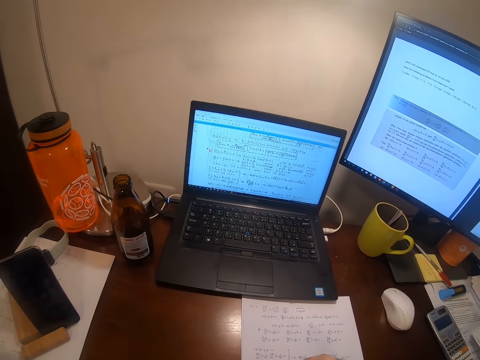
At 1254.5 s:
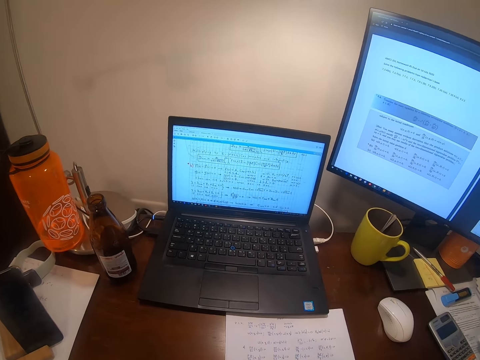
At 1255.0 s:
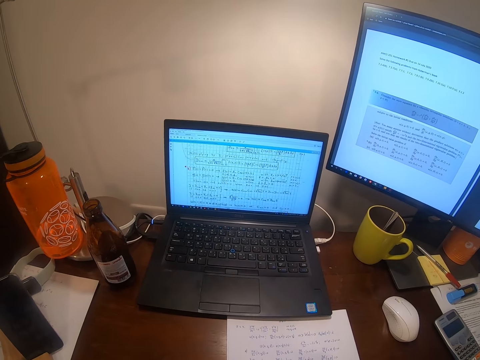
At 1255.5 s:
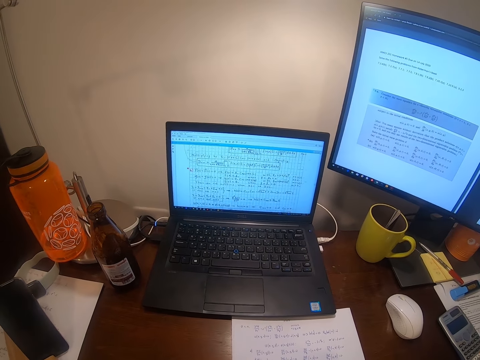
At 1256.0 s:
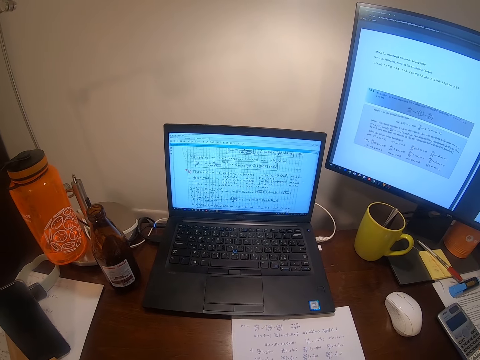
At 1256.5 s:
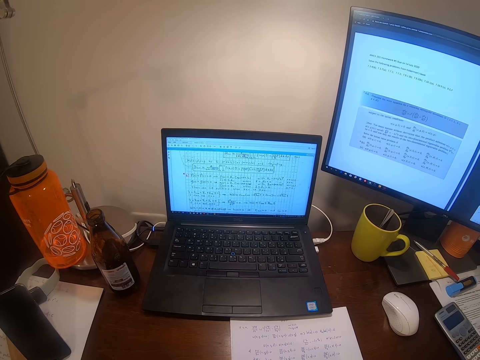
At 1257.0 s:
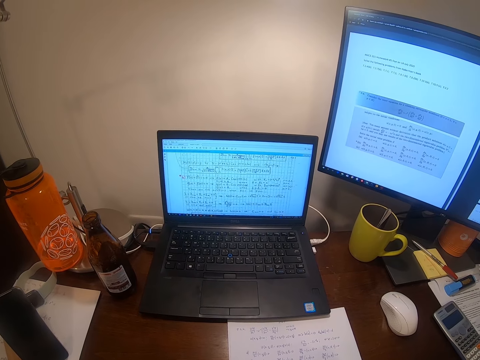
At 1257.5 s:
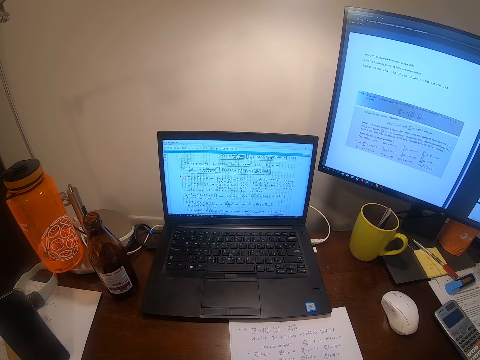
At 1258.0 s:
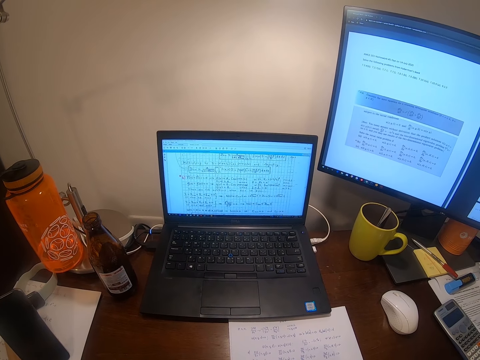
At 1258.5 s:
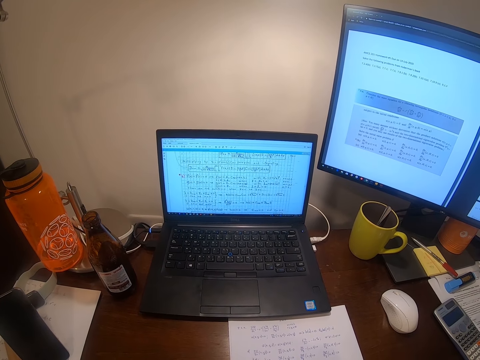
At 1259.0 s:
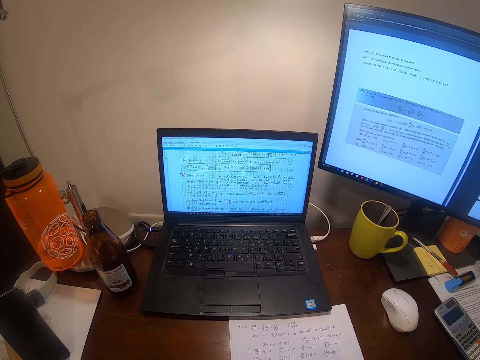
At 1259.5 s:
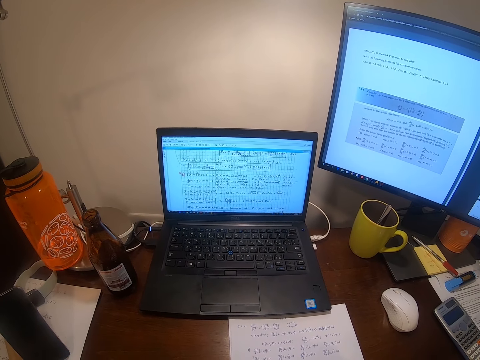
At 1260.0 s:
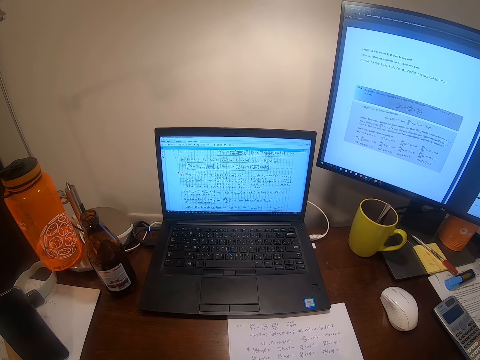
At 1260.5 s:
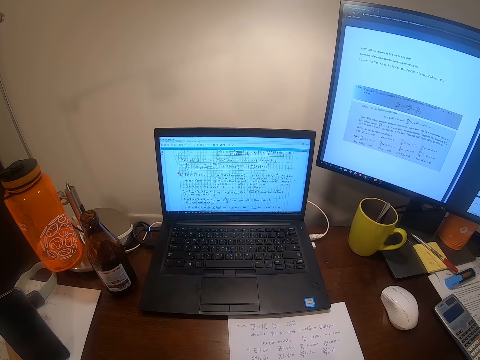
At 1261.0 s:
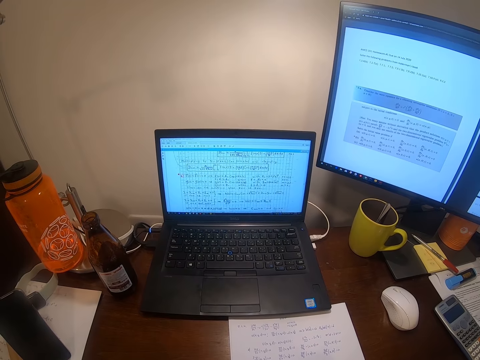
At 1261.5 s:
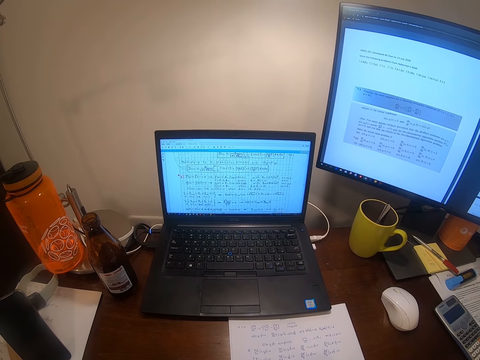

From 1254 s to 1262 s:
The camera wearer looks at the laptop.

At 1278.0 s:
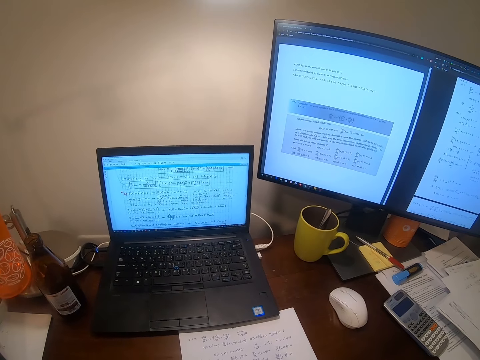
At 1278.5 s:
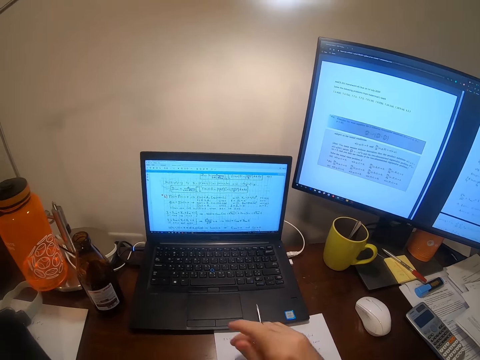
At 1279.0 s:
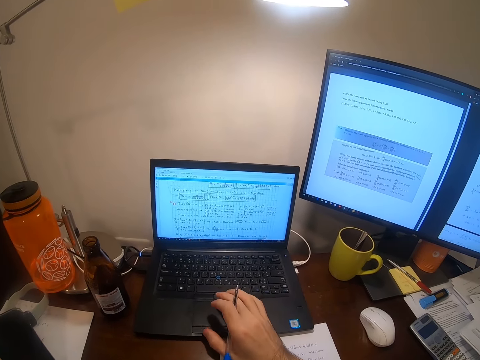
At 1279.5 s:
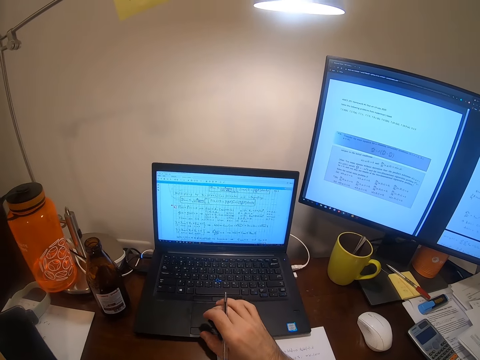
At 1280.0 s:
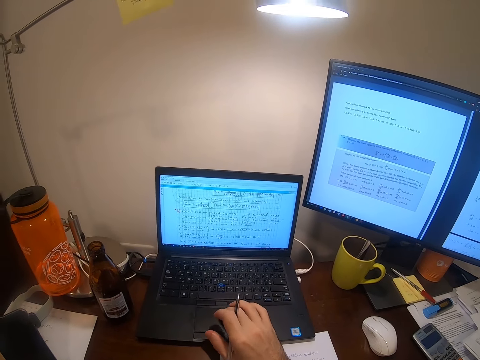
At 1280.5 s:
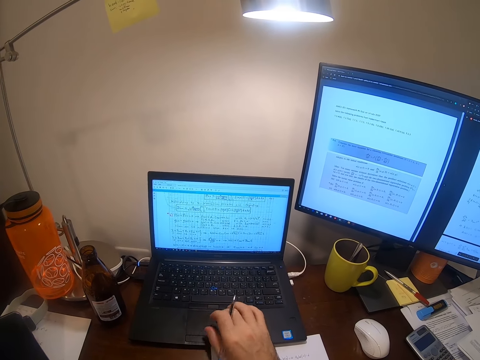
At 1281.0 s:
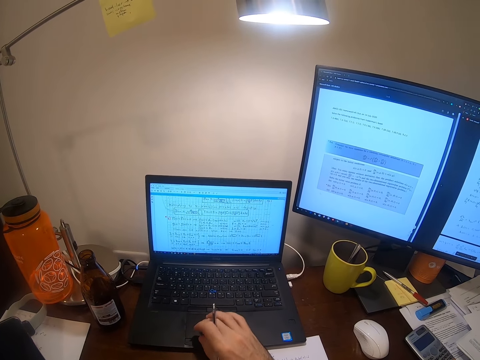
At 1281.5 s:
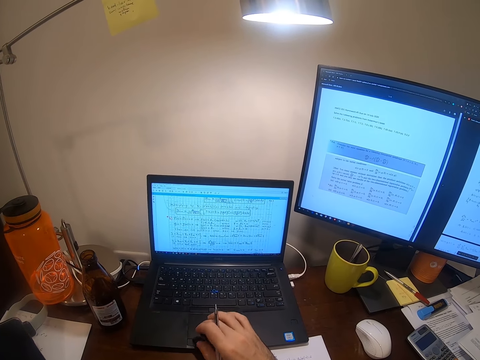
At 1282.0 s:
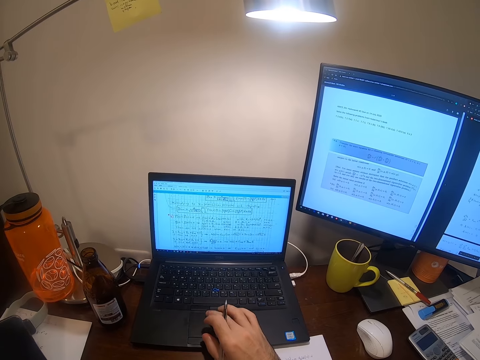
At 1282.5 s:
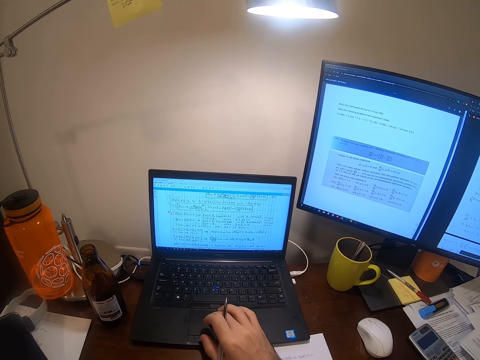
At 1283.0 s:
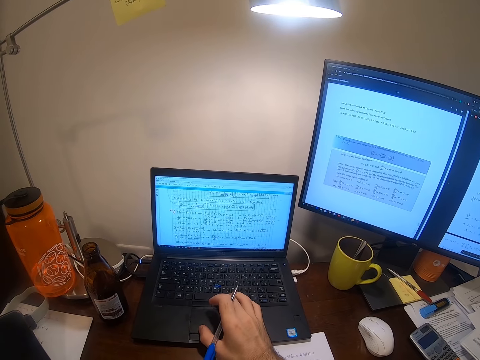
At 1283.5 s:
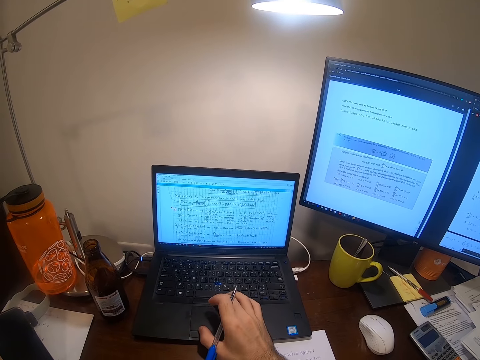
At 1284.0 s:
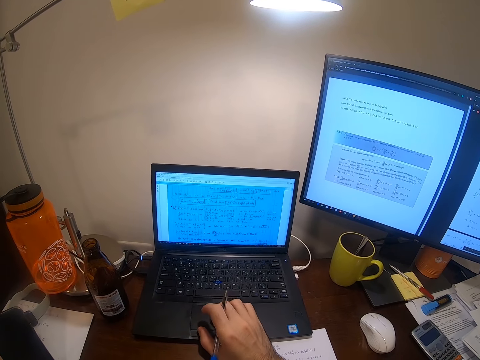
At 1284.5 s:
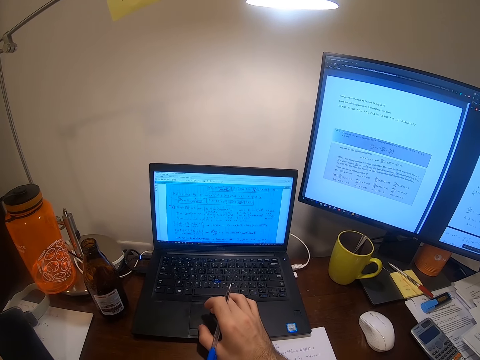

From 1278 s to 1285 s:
The camera wearer operates the laptop.

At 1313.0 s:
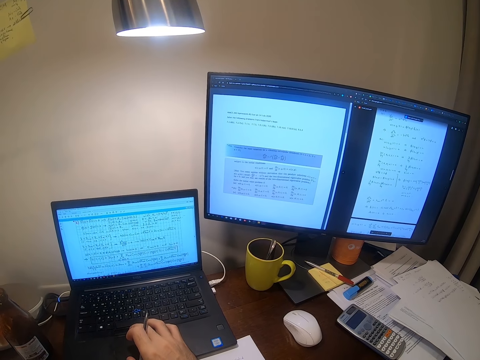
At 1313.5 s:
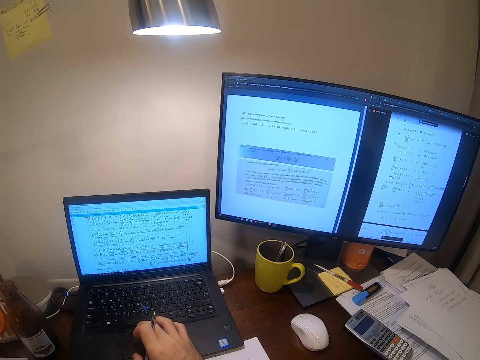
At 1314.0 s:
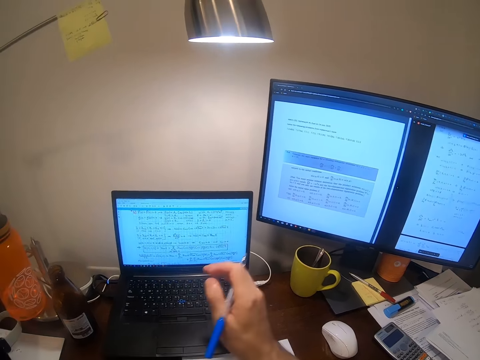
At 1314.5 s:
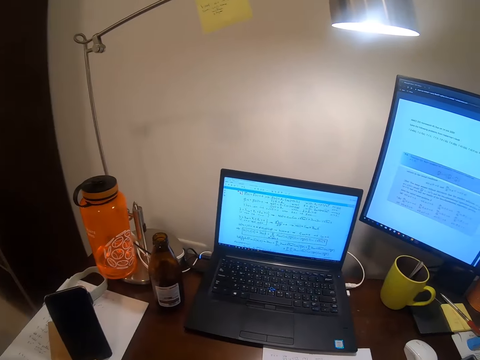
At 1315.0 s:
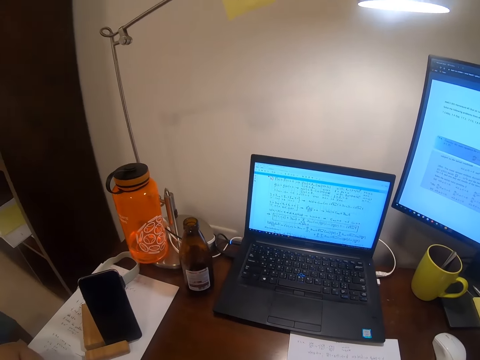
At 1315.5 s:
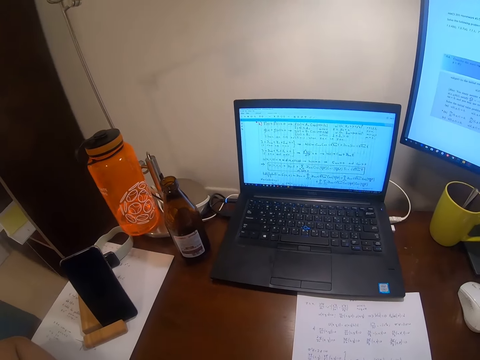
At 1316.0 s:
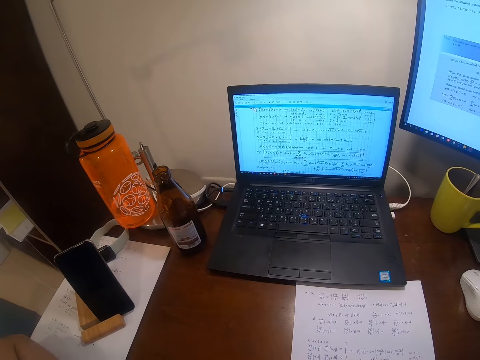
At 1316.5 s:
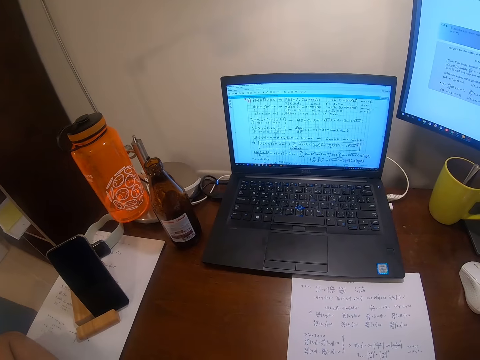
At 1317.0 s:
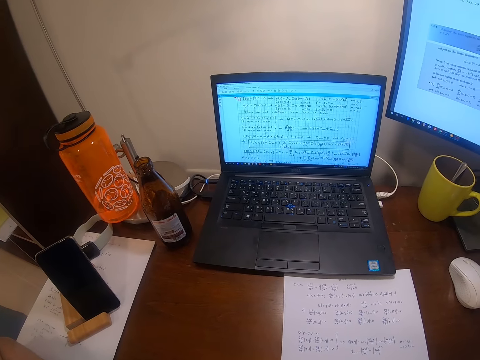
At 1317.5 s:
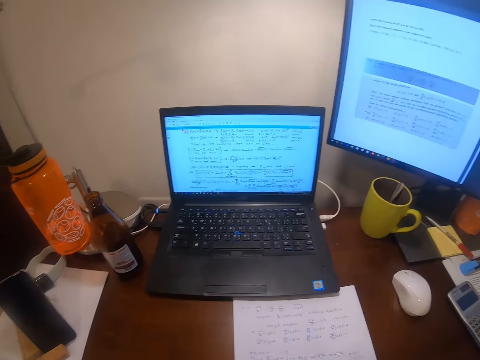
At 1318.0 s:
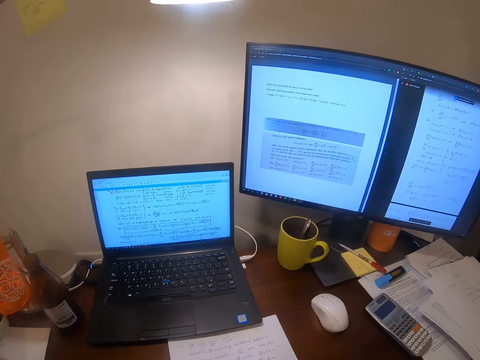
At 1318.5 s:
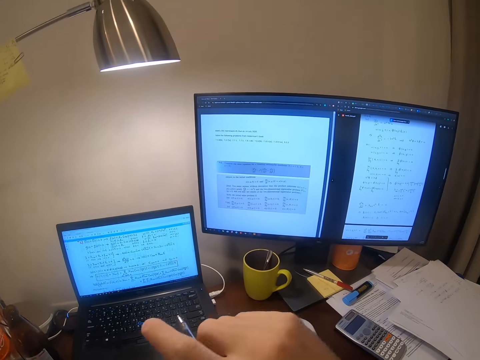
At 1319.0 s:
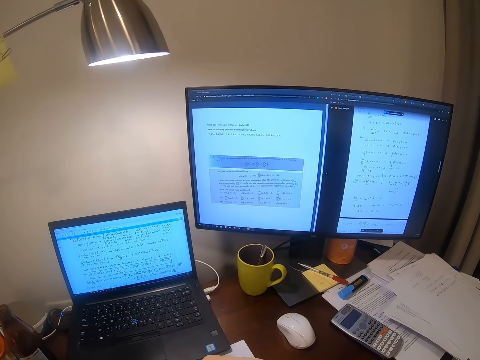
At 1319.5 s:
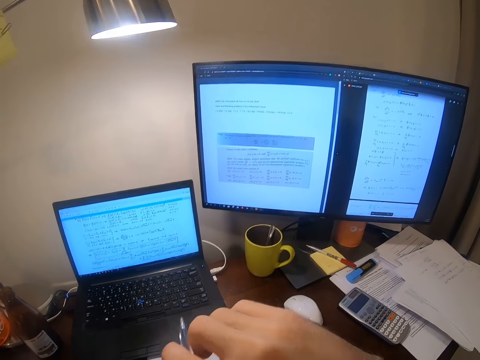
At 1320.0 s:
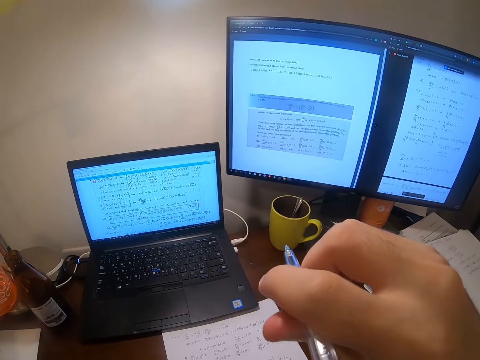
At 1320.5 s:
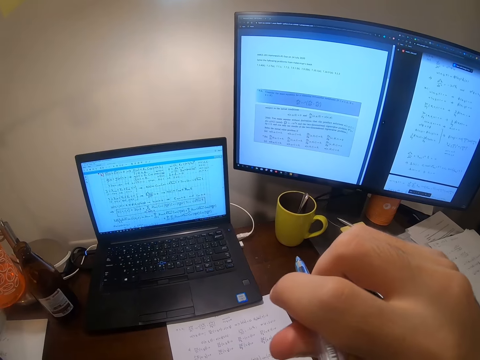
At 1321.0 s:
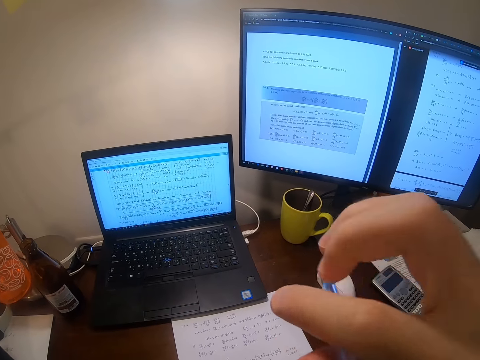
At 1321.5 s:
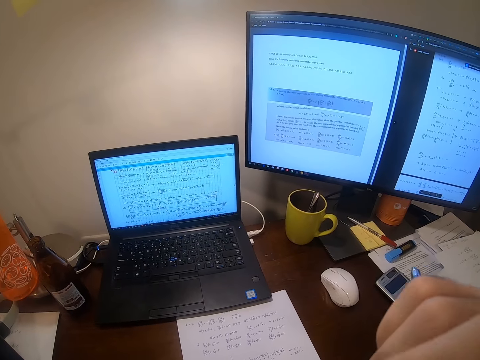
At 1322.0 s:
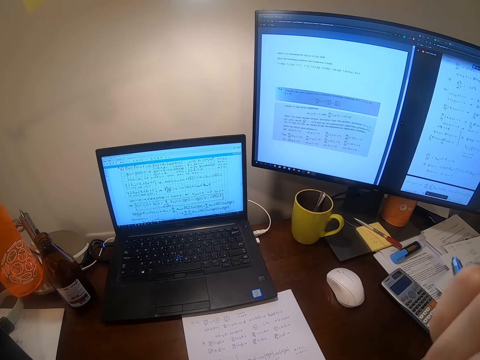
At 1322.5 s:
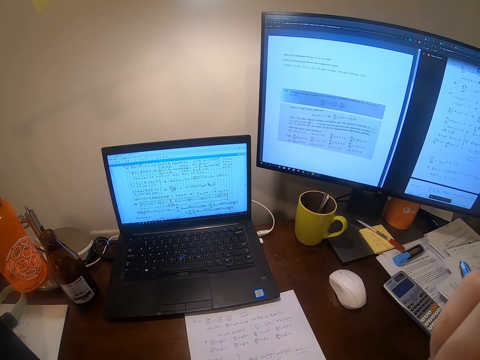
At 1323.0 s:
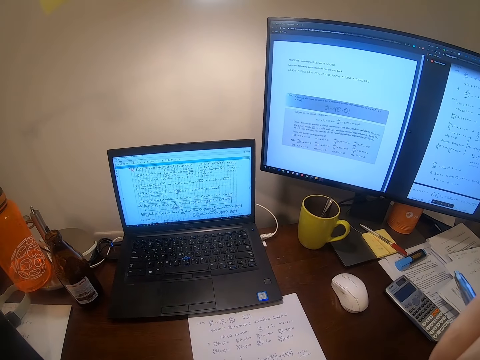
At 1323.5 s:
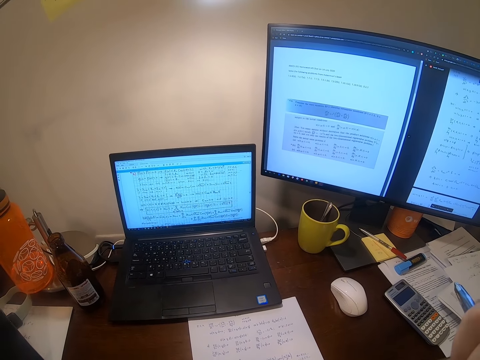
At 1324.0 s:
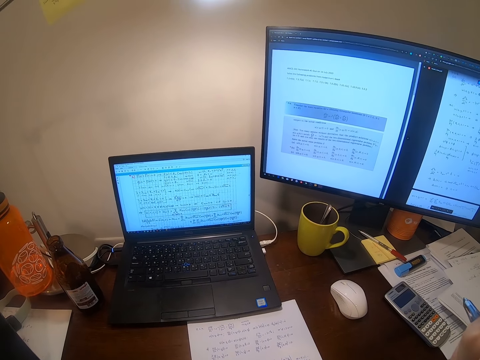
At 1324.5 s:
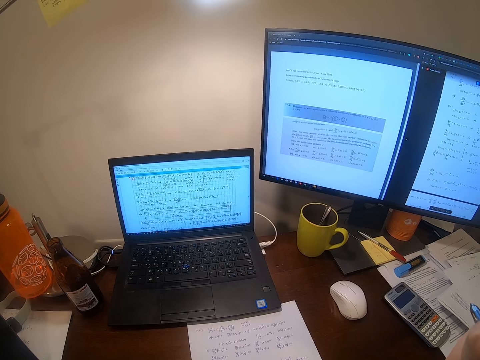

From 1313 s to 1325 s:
The camera wearer looks at the laptop. They read on the screen.
